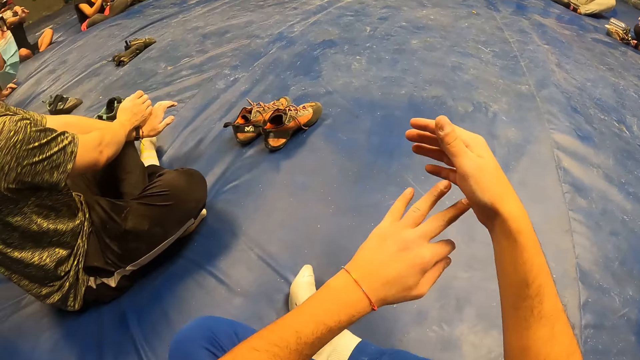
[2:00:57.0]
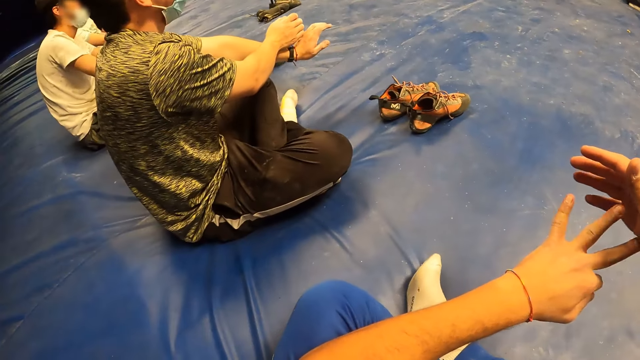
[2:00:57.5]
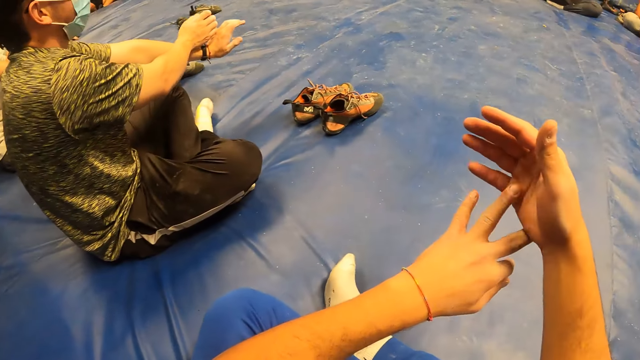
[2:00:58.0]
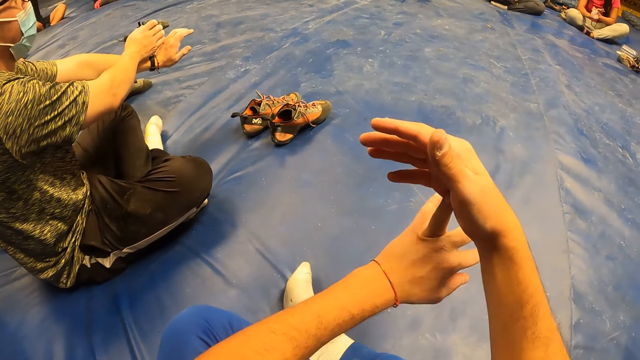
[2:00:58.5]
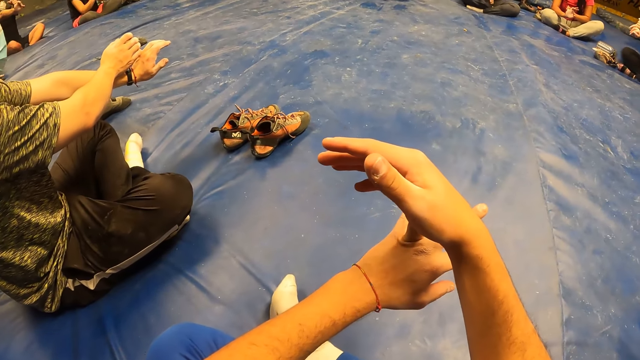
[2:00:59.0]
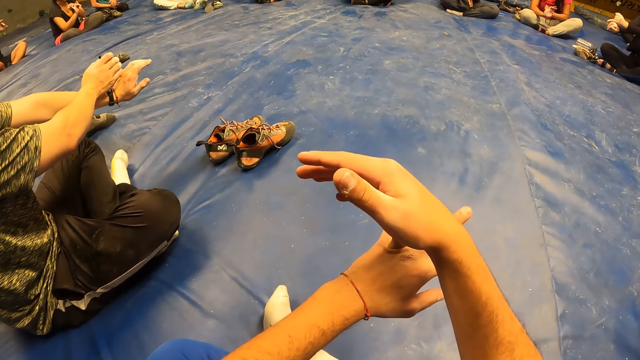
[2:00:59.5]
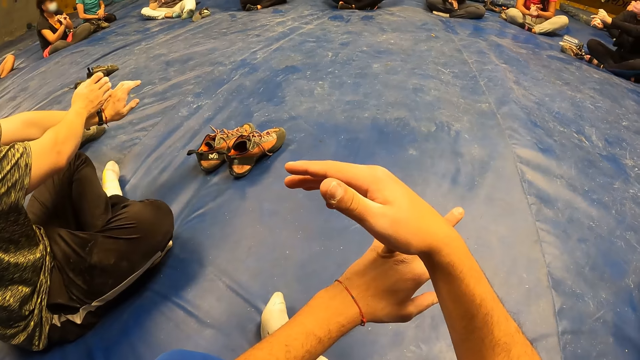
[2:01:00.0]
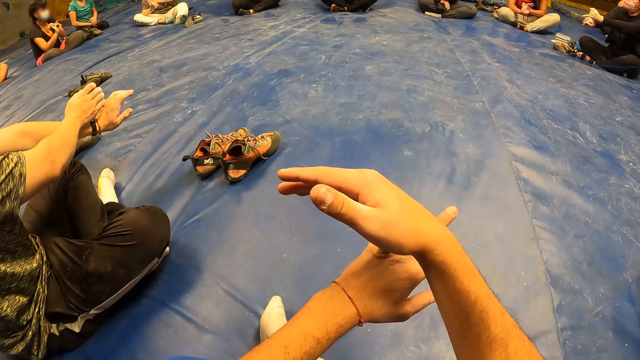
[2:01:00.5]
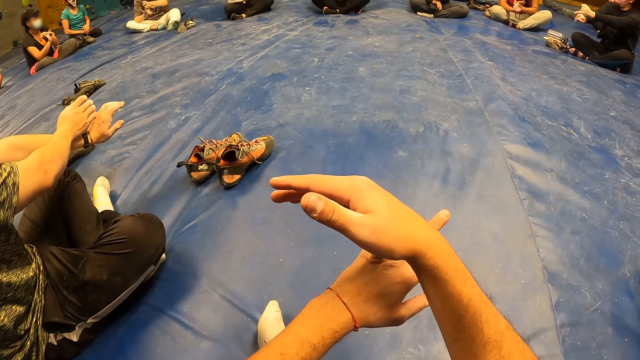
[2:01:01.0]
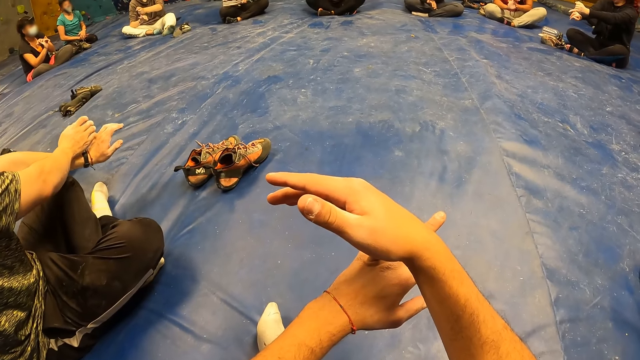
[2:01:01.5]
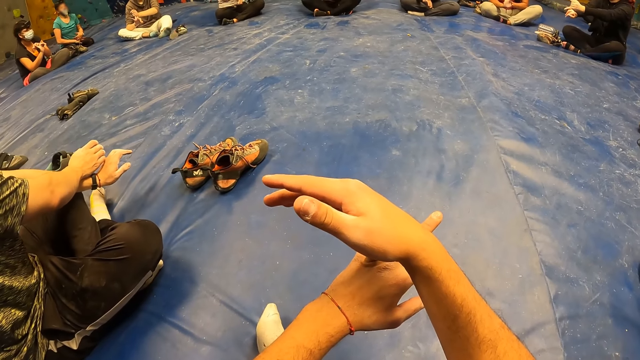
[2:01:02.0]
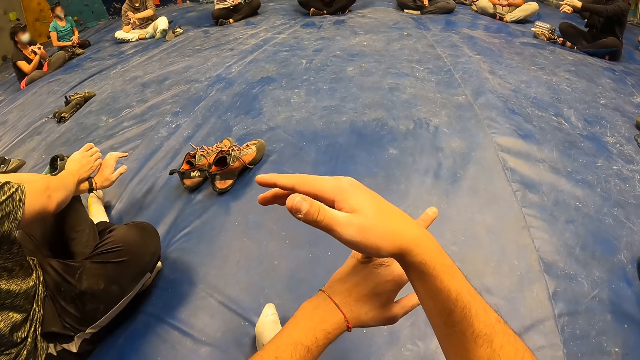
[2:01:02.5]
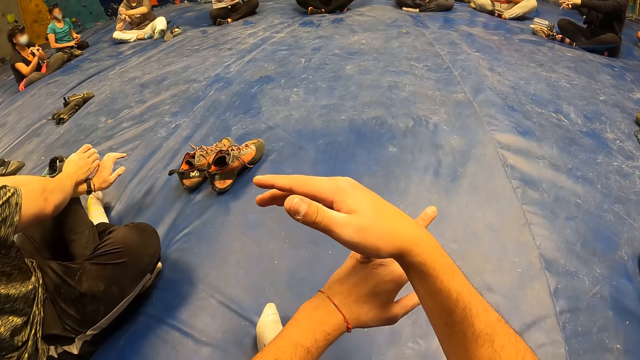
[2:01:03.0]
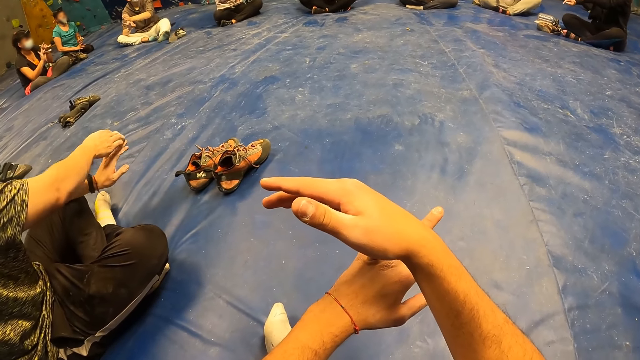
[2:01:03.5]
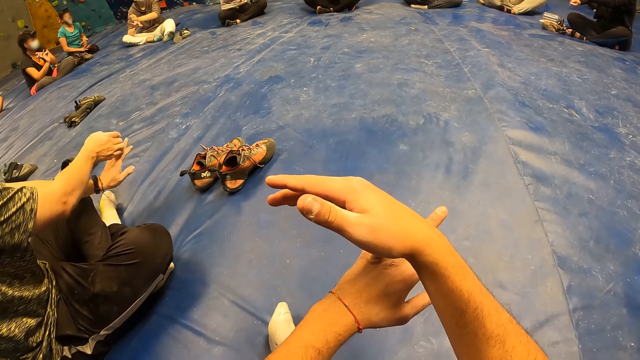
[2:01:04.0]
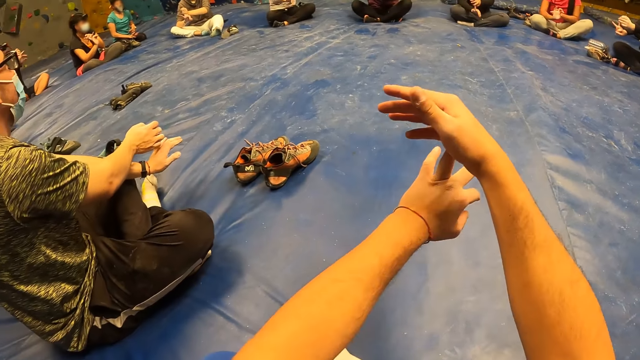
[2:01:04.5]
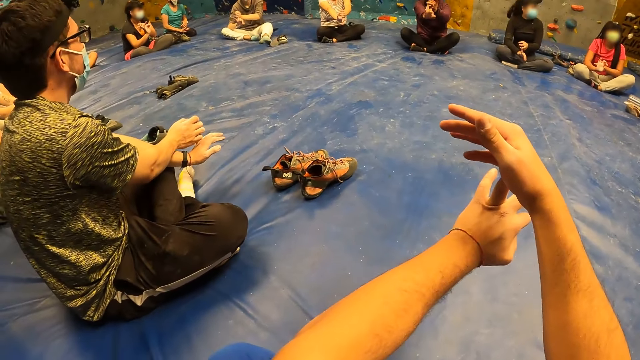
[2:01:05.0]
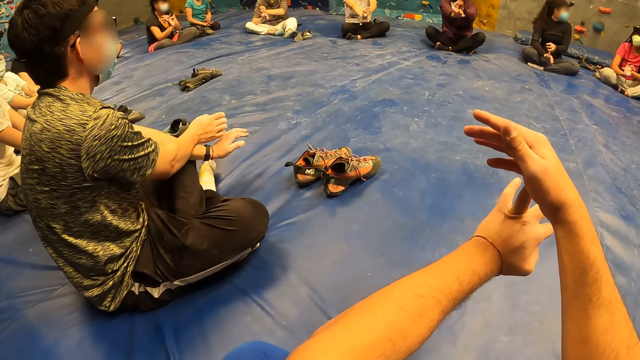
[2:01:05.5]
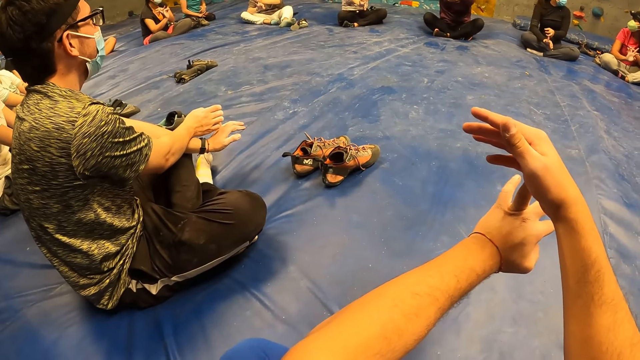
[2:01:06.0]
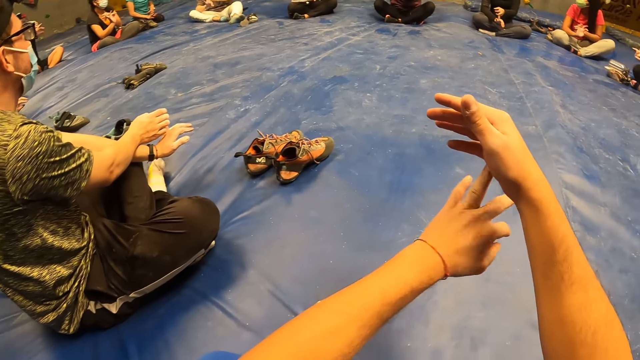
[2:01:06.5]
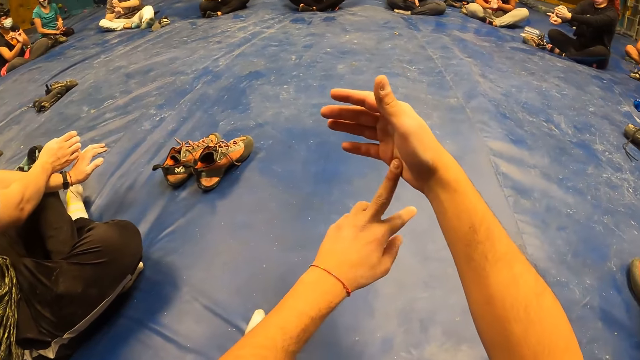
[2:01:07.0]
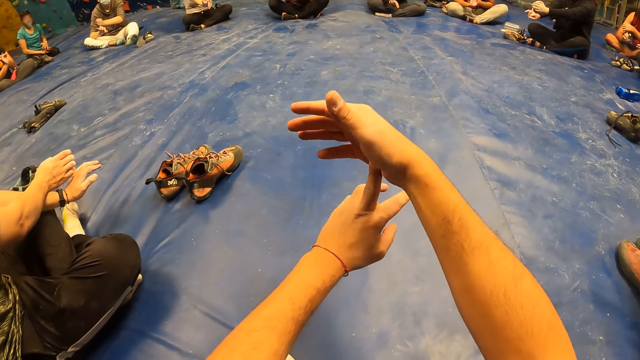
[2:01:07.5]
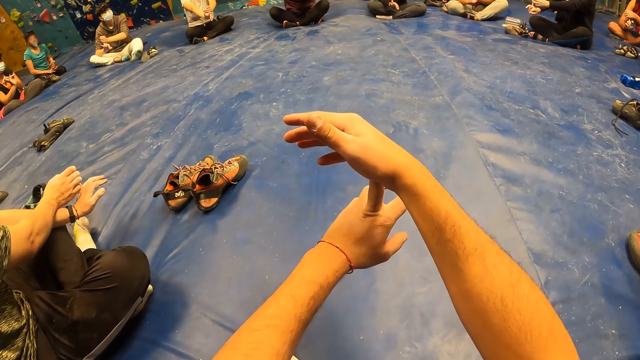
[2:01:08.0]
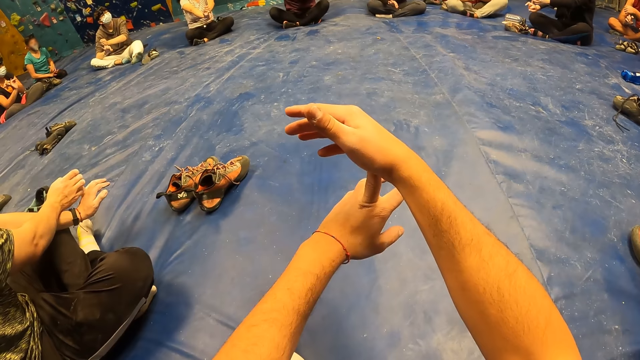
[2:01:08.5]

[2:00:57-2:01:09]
A person does the exercise. The camera wearer does the exercise.

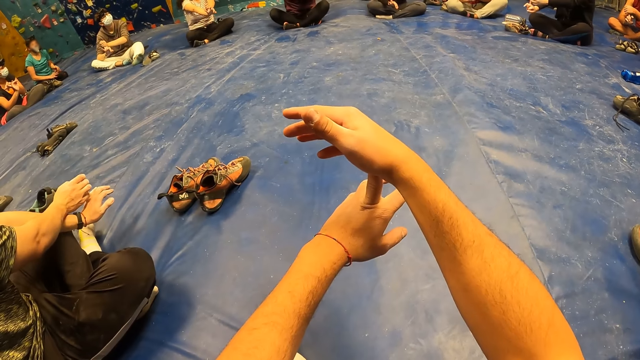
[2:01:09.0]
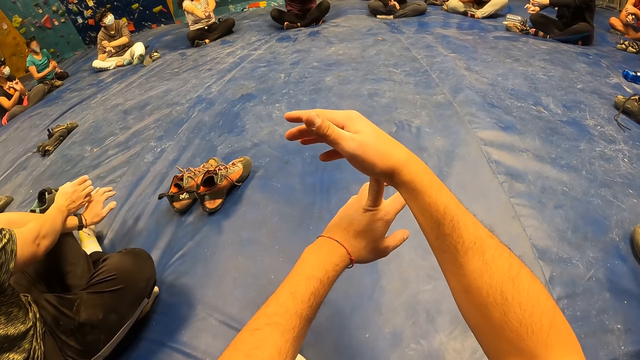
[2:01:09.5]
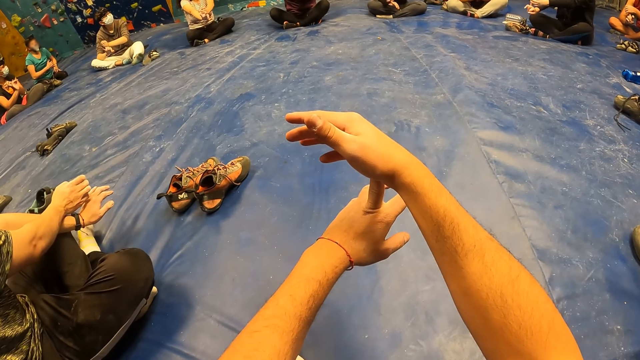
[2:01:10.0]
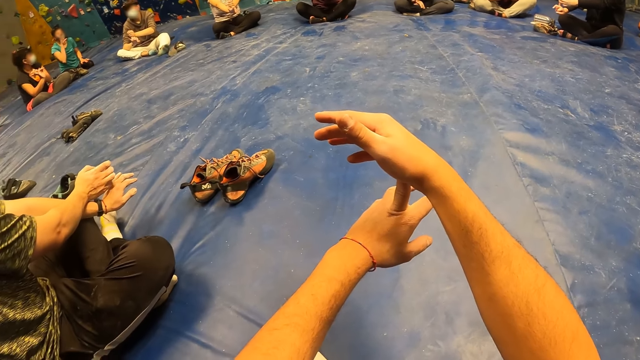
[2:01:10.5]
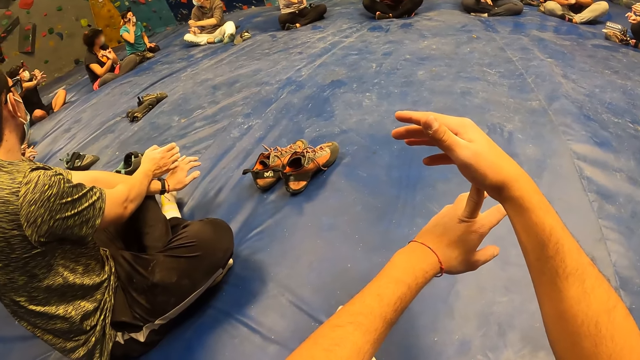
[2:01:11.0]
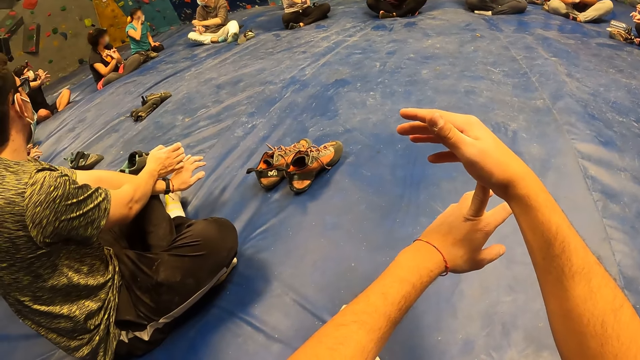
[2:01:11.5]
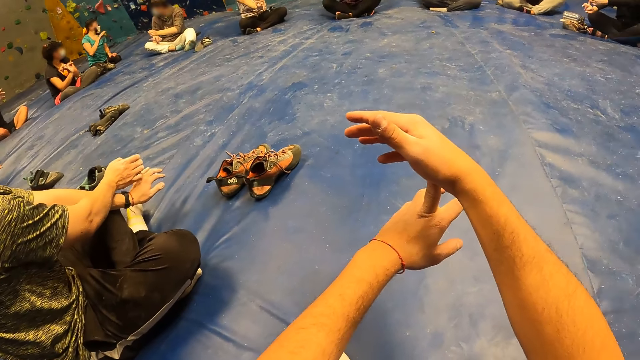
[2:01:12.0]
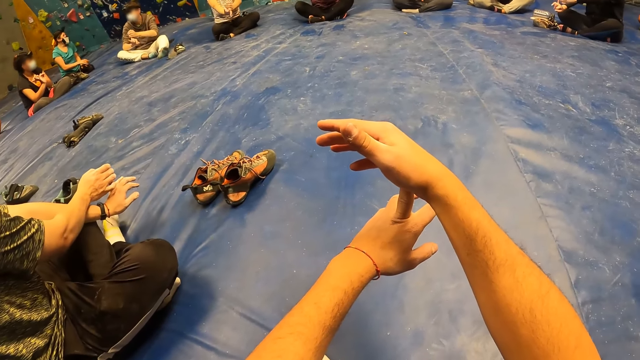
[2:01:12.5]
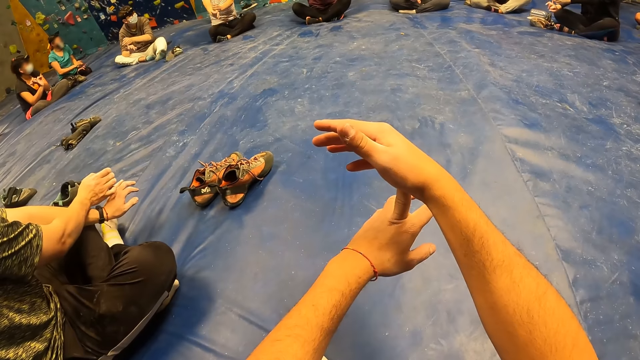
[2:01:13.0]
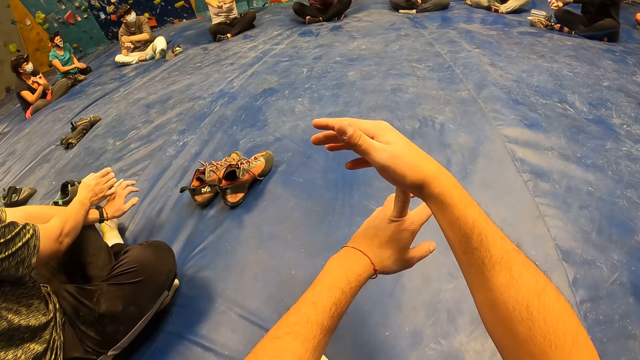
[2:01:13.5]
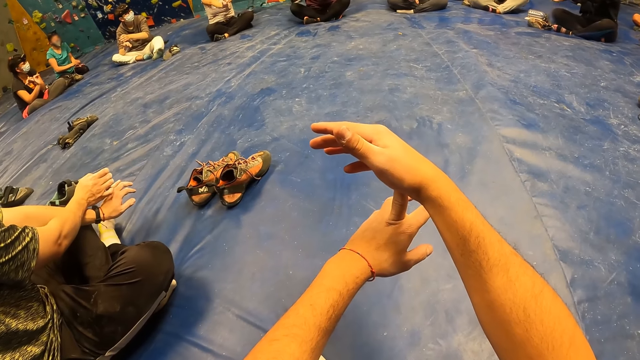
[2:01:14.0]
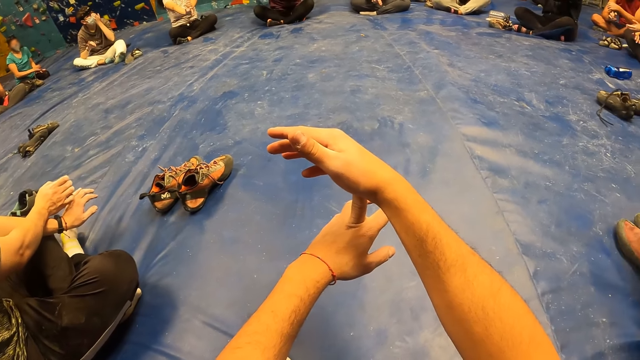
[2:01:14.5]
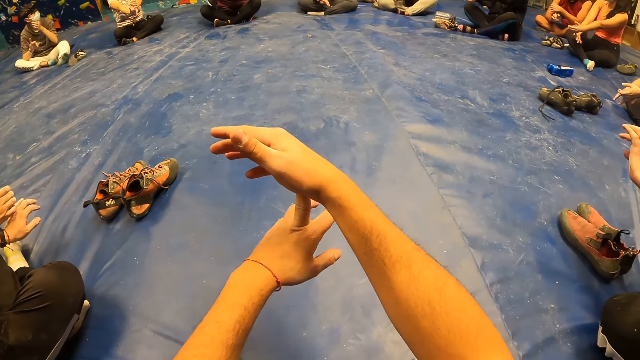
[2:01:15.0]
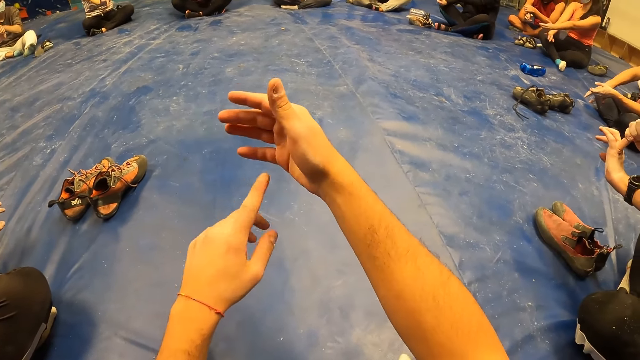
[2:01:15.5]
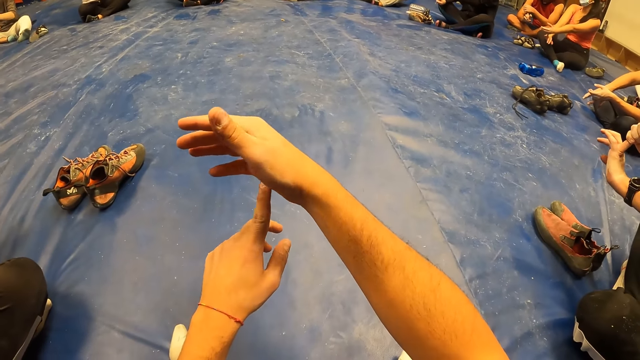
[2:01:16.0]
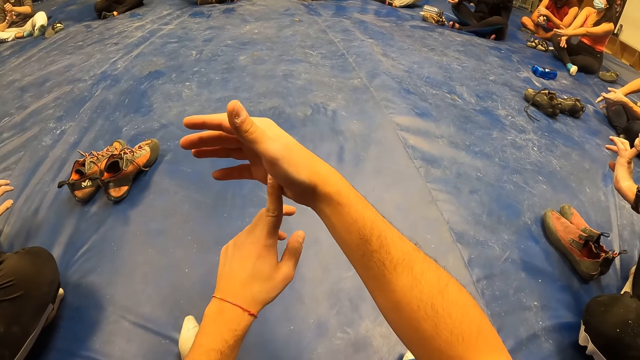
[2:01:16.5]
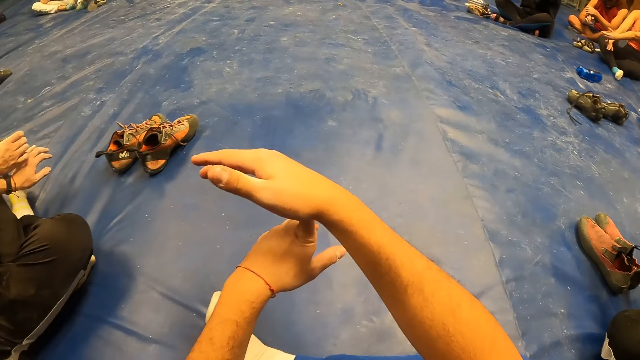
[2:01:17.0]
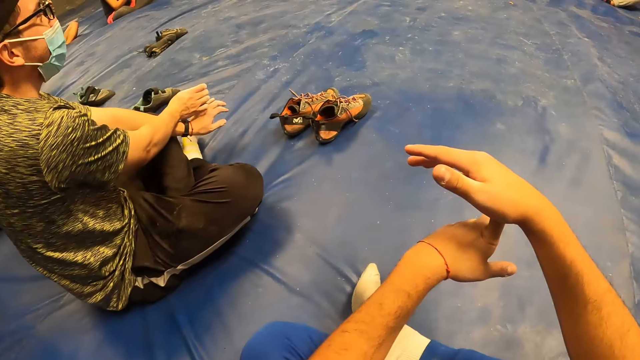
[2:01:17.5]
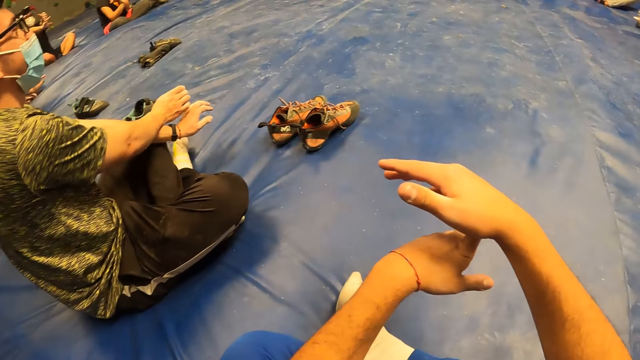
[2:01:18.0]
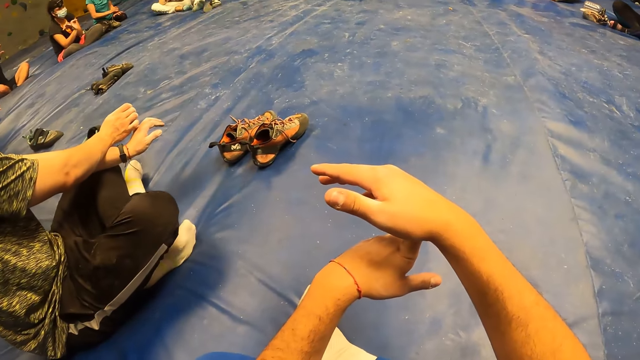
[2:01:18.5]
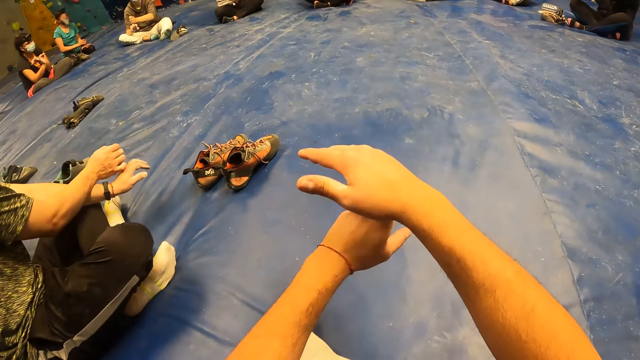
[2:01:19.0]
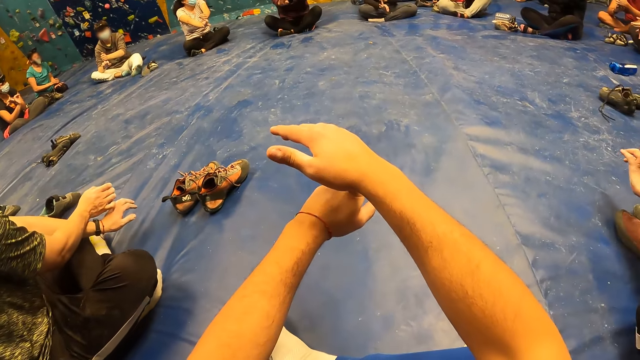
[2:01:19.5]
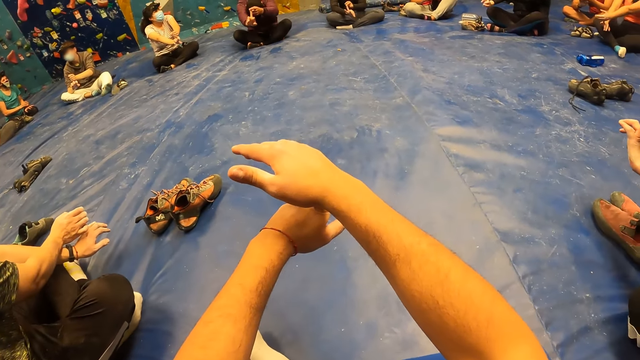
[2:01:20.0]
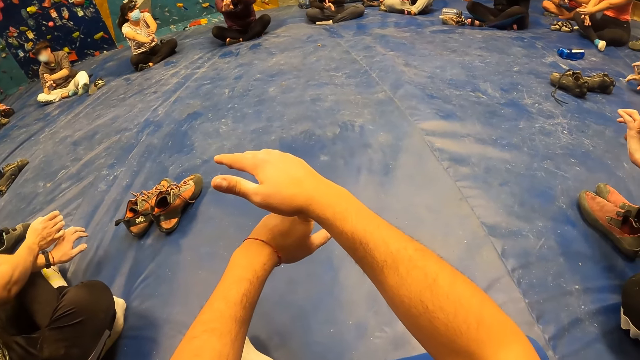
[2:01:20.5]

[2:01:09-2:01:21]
A person touches the face. Another person touches the face. The camera wearer does the exercise.
